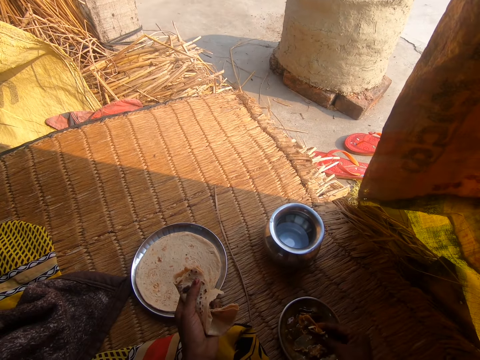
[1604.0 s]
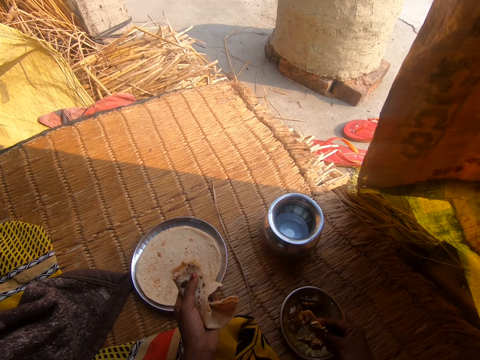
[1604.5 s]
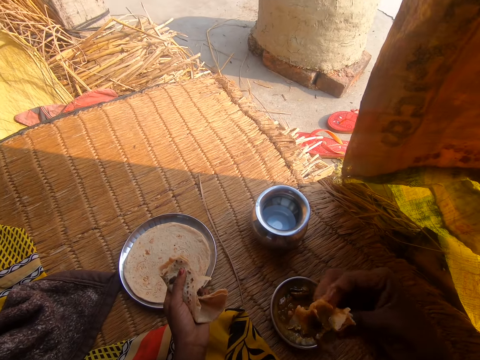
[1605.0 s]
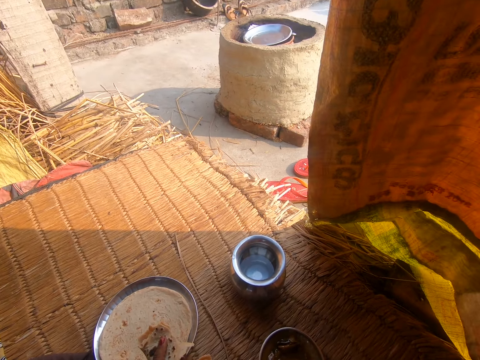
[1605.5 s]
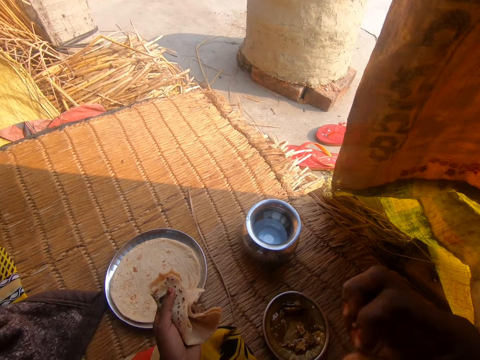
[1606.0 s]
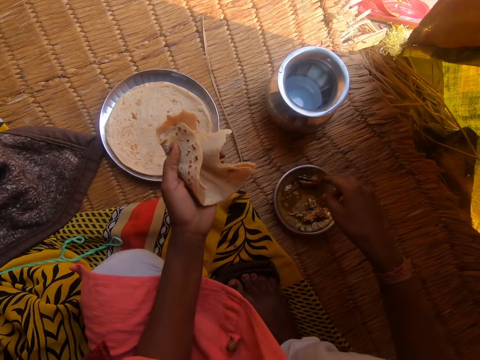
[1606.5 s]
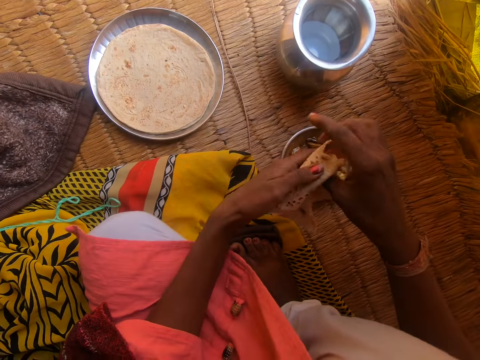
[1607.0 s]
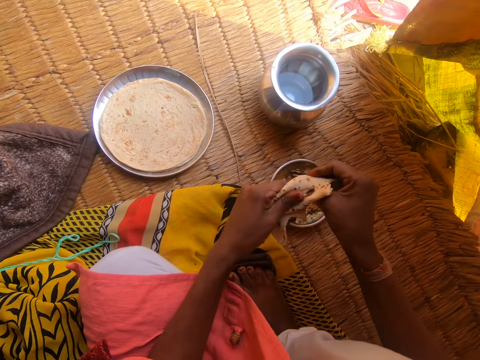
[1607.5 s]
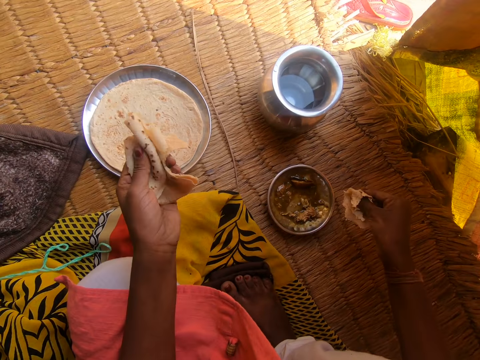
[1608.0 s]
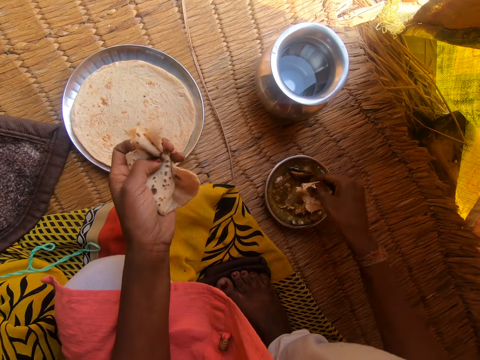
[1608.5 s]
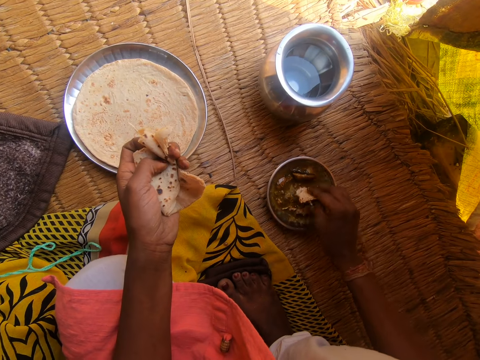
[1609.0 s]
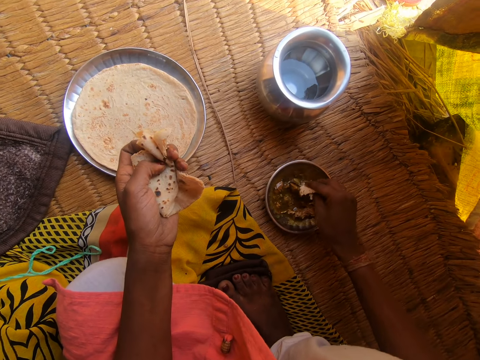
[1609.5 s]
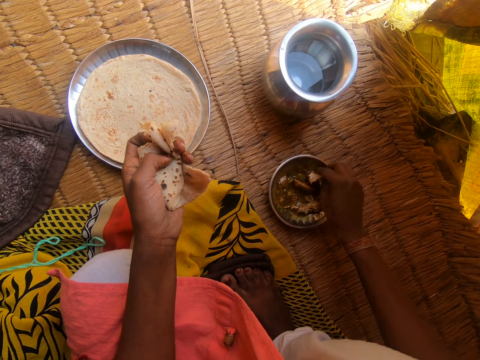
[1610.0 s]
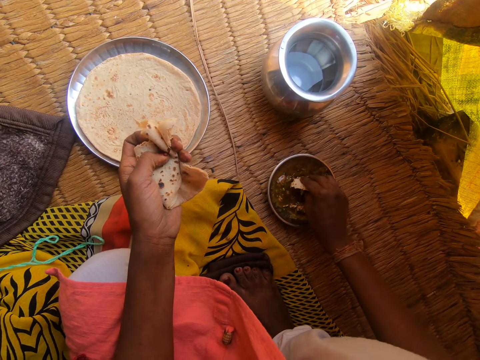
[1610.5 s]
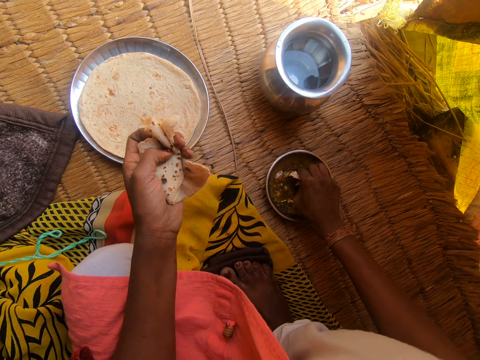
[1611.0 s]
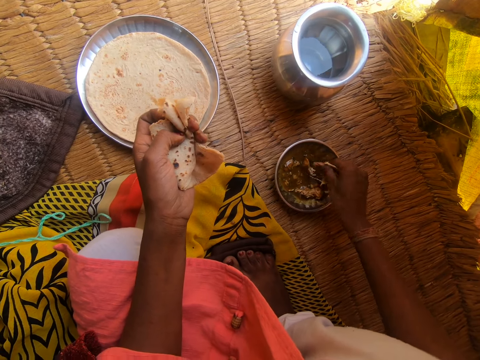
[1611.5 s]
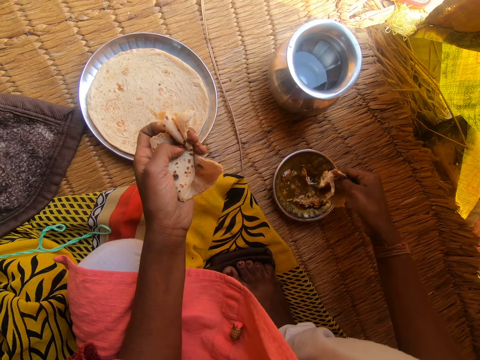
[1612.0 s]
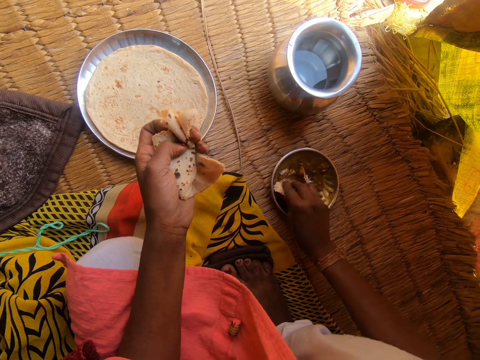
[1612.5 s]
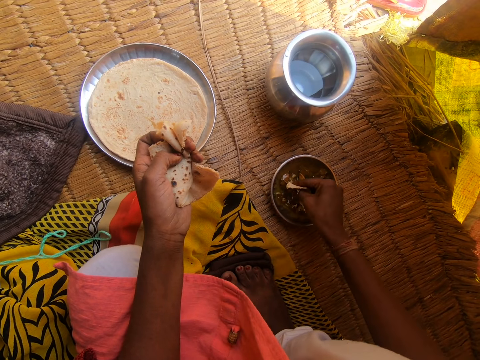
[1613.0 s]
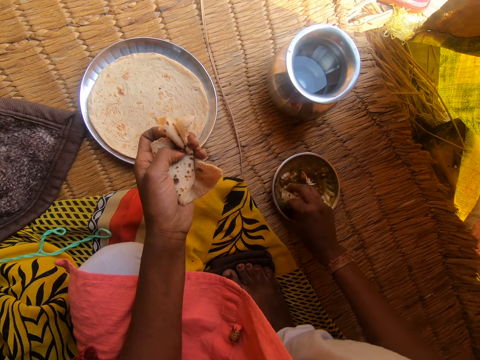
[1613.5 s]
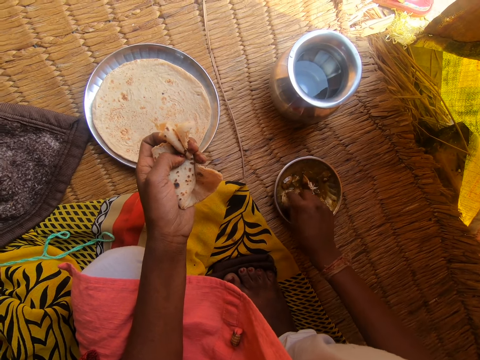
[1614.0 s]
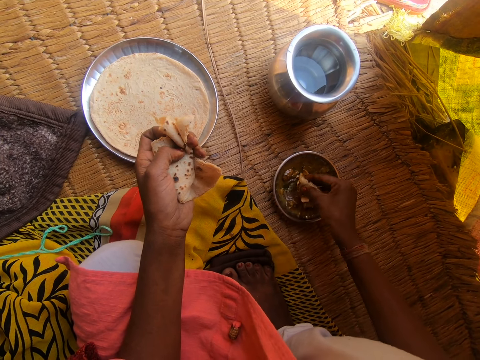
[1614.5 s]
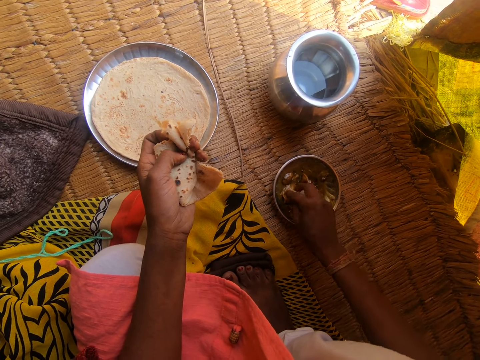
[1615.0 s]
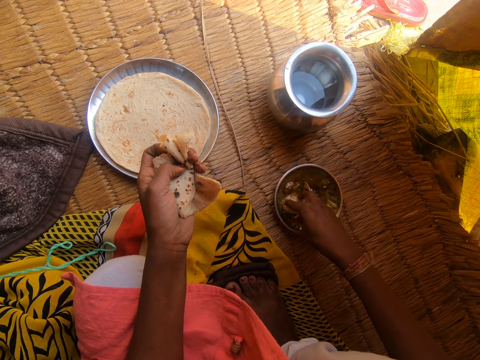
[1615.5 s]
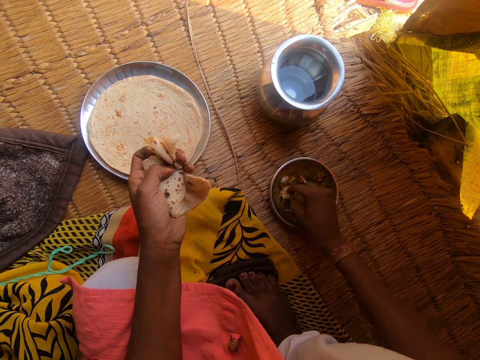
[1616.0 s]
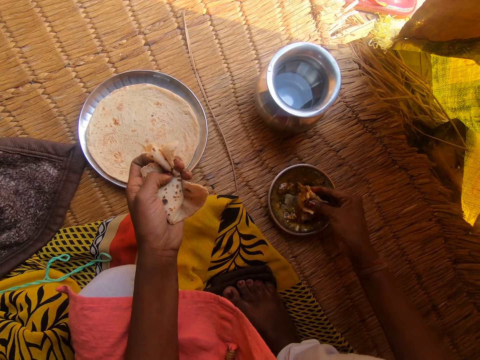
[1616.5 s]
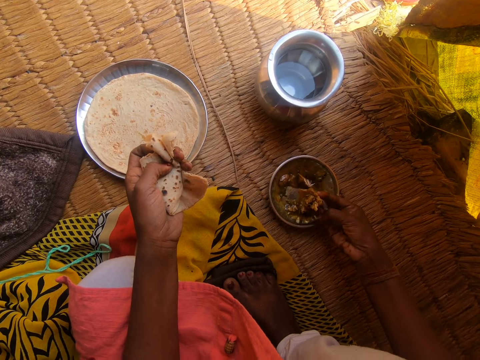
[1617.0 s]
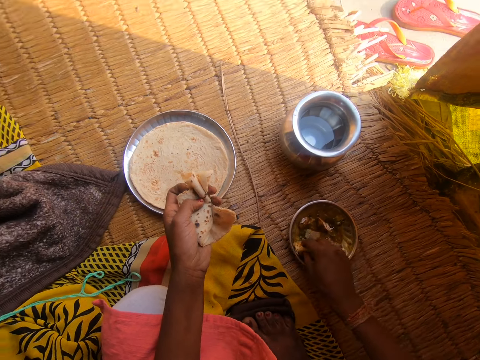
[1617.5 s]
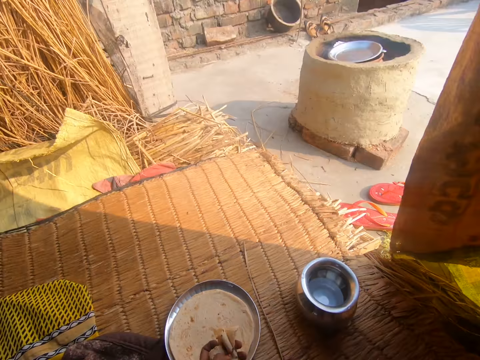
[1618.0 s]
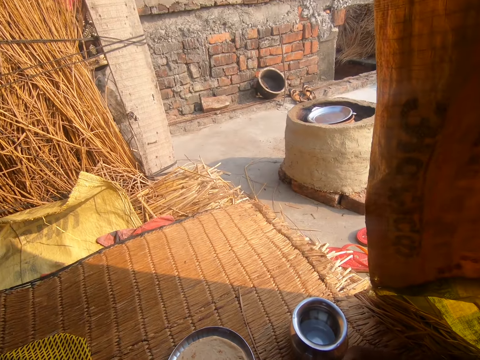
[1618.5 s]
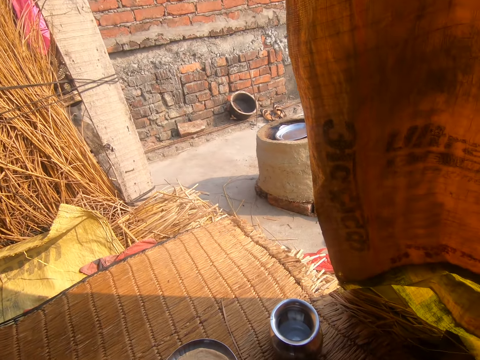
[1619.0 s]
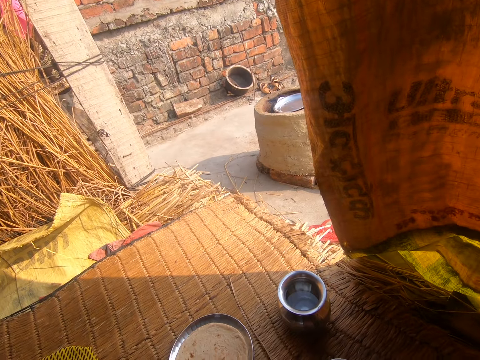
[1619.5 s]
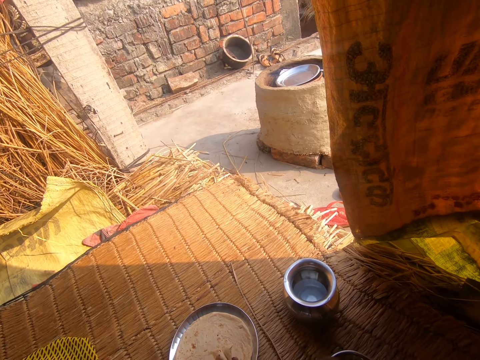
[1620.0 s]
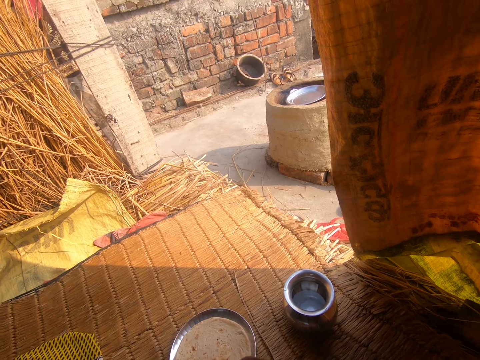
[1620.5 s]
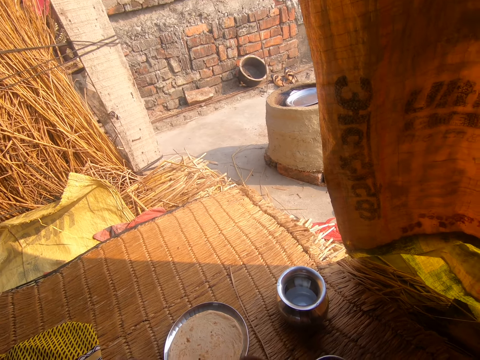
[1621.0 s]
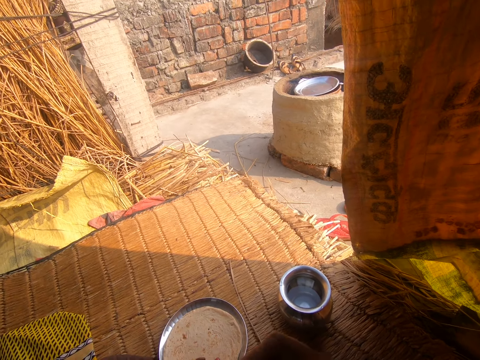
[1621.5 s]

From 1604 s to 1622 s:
The camera wearer eats the roti with her right hand. She rips another portion of the roti in her left hand with her right hand. She rubs the meat with the flatbread in her hand. She dips the portion of roti into the first metal bowl with her right hand on the raffia mat. She cuts the meat with the flatbread in her hand. She takes some sauce with the chapati in her right hand. She raises her right hand to her mouth.

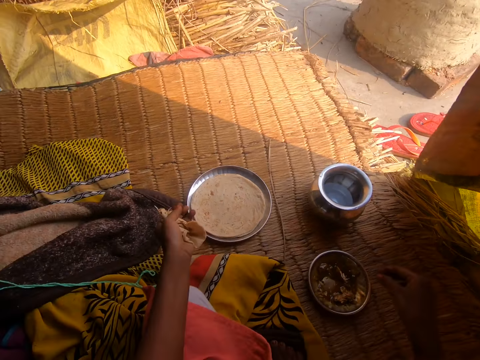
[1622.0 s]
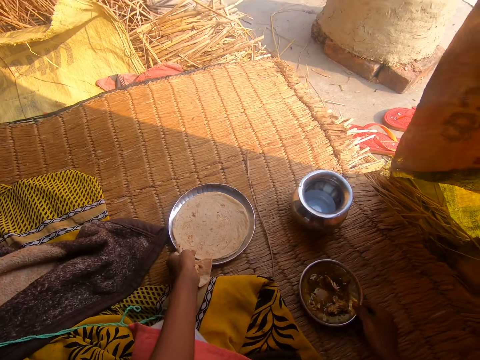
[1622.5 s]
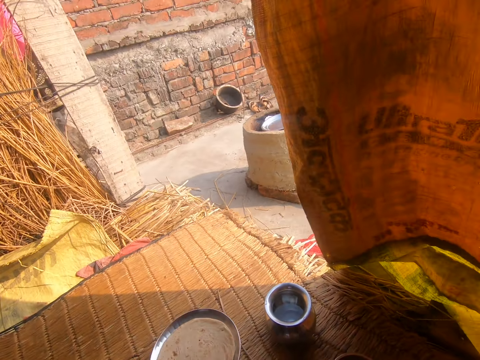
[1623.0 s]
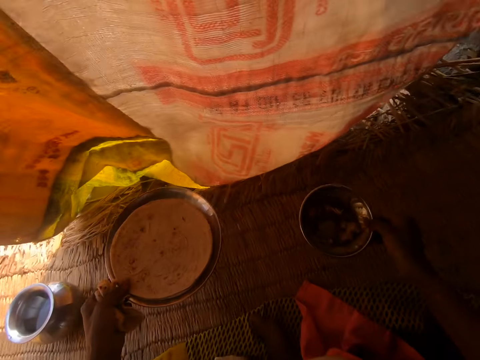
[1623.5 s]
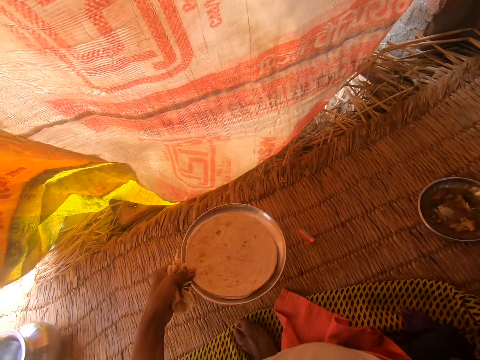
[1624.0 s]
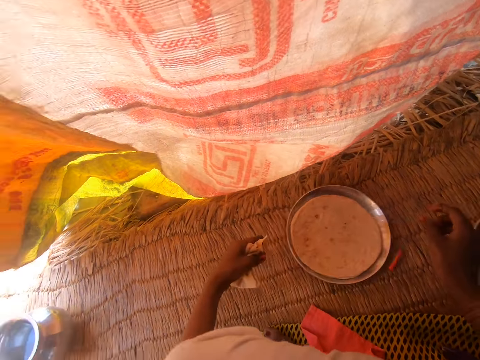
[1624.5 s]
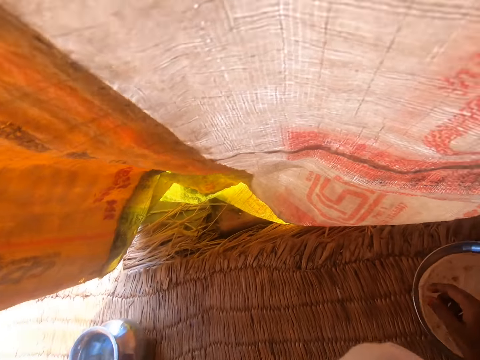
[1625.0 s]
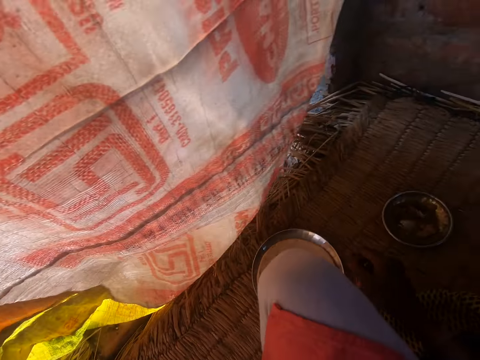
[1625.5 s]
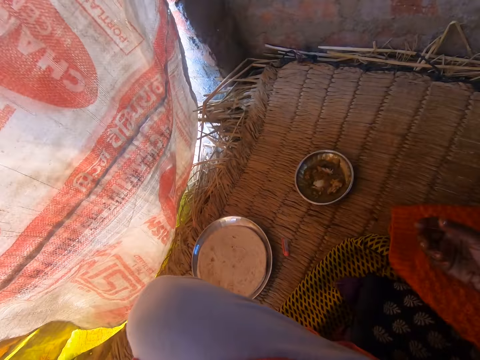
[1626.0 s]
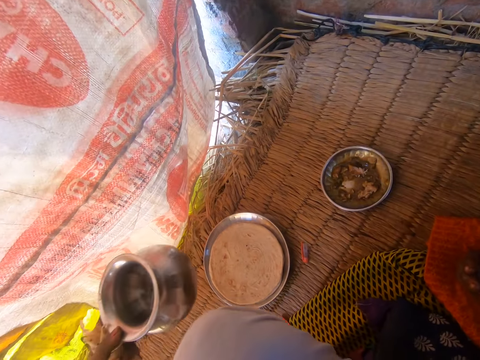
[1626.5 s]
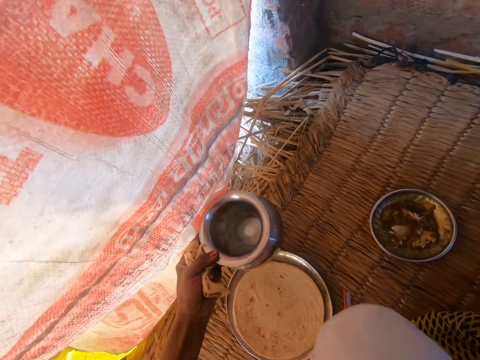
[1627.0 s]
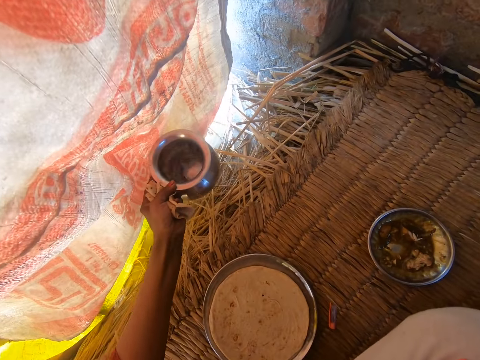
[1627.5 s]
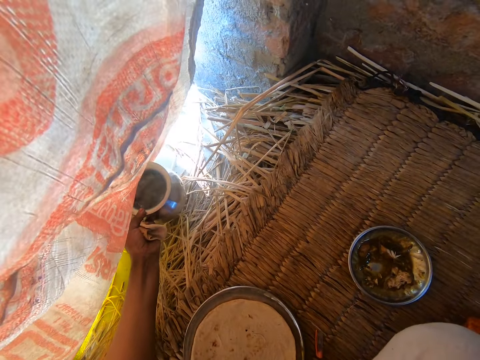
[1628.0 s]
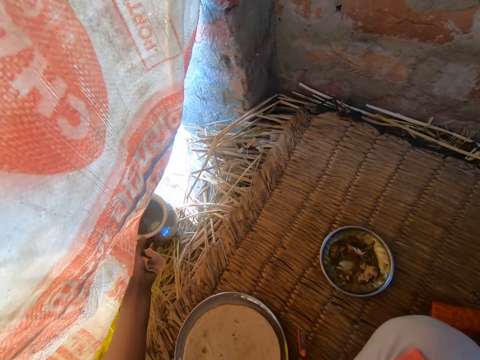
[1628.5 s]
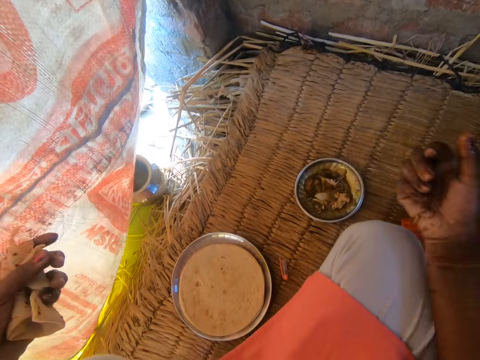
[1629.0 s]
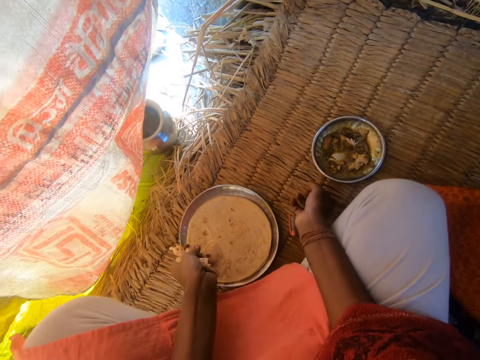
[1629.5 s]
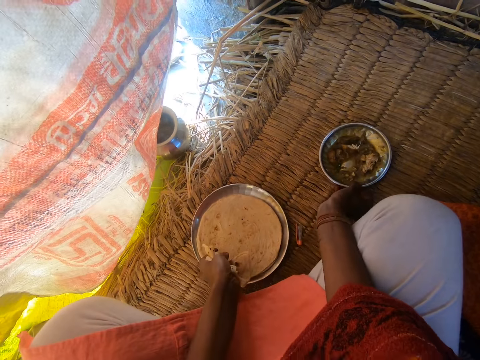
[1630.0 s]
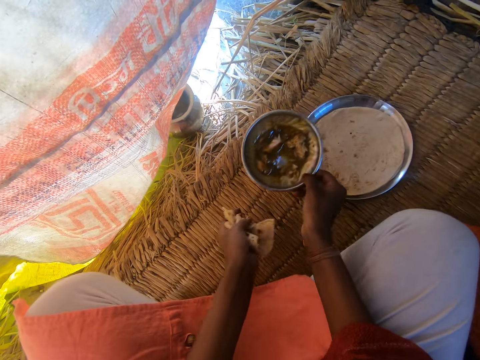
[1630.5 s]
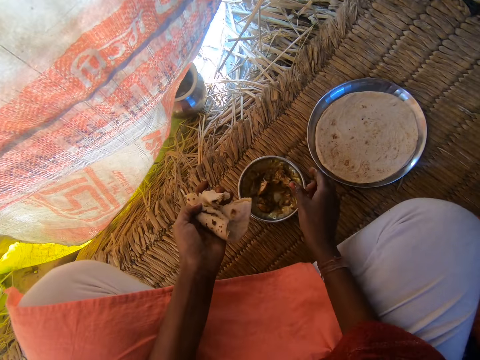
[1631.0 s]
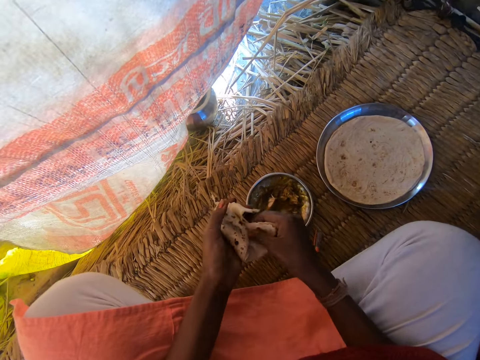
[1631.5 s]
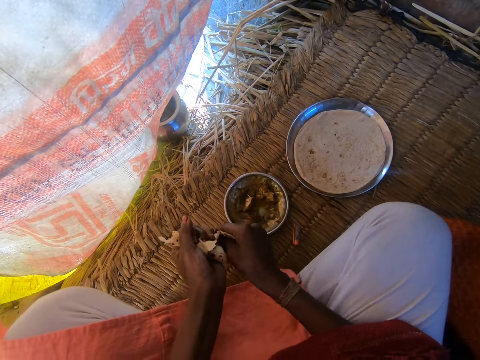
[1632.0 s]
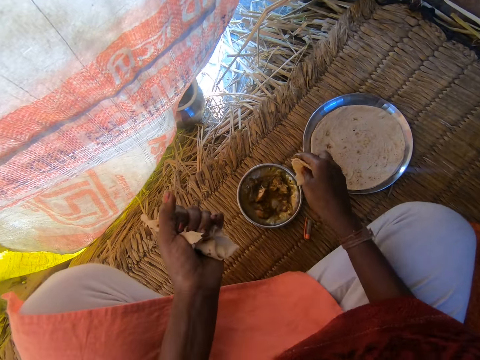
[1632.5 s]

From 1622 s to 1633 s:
The camera wearer picks up a plate of chapati with her left hand. She moves a tortilla with stew in the right side. She holds the plate of sauce with her right hand. She drops the plate of sauce on the ground with her right hand. She drops the plate of chapati on the ground with her left hand. She picks up a bowl of water with her left hand. She moves the drinking water in the right side. She drops the bowl of water on the ground. She switches the positions of both plates with both hands. She cuts a piece of chapati in her left hand with her right hand.
